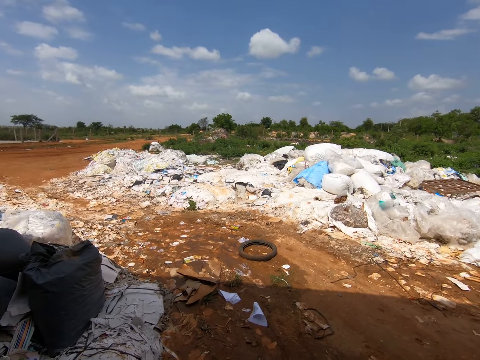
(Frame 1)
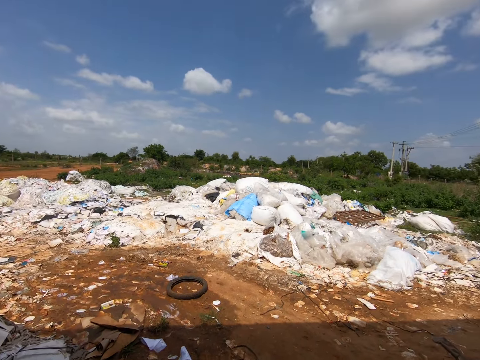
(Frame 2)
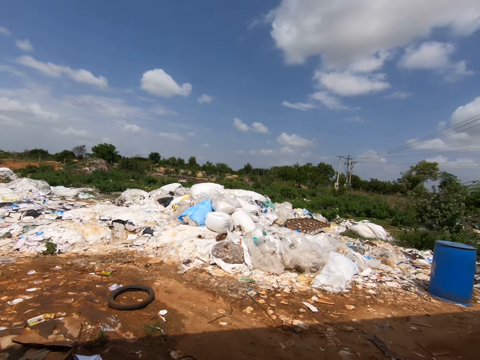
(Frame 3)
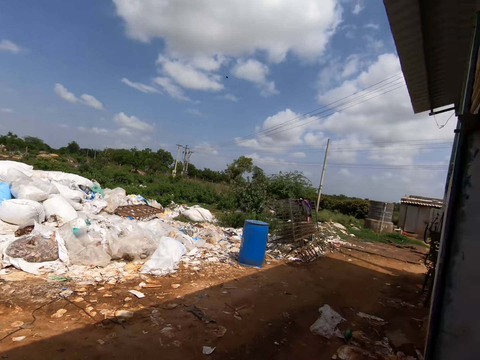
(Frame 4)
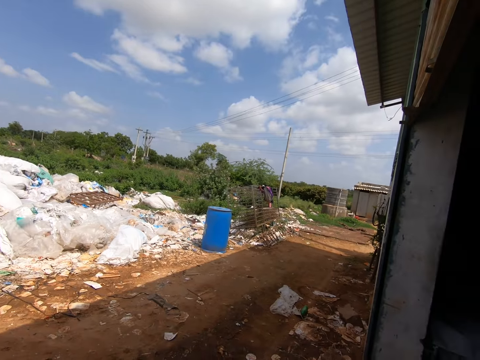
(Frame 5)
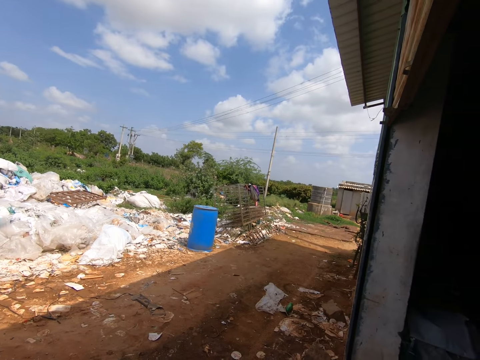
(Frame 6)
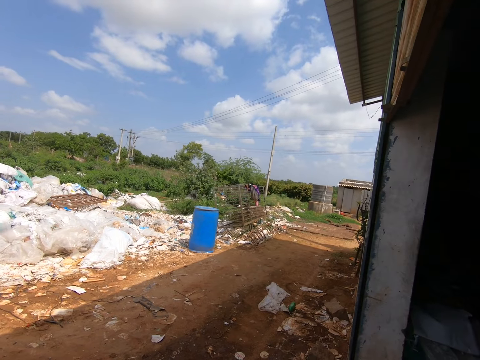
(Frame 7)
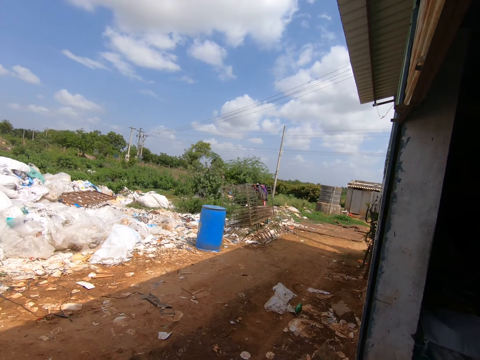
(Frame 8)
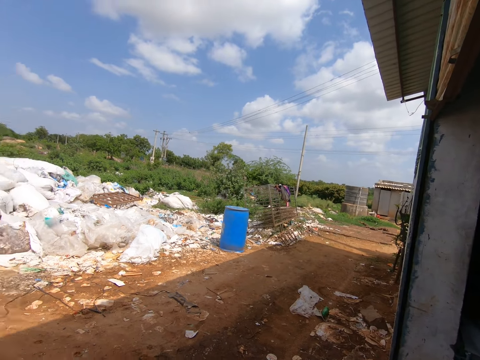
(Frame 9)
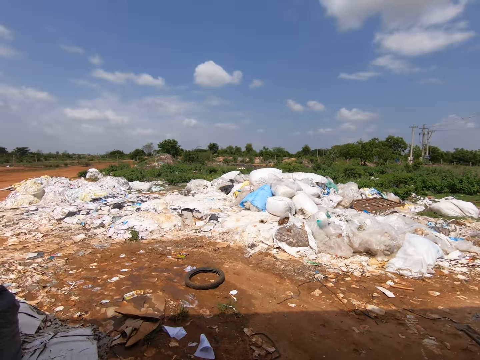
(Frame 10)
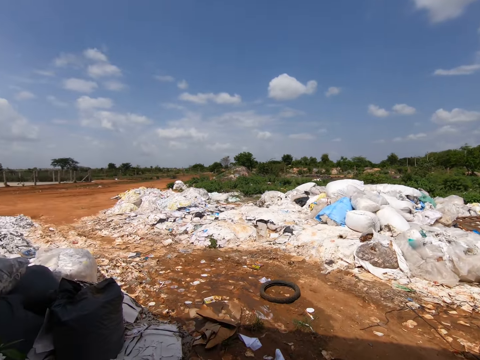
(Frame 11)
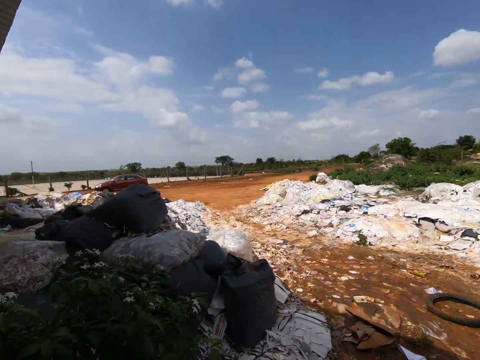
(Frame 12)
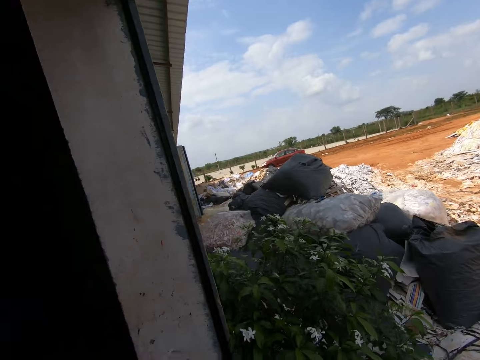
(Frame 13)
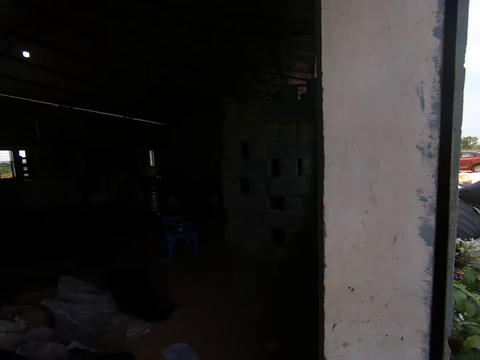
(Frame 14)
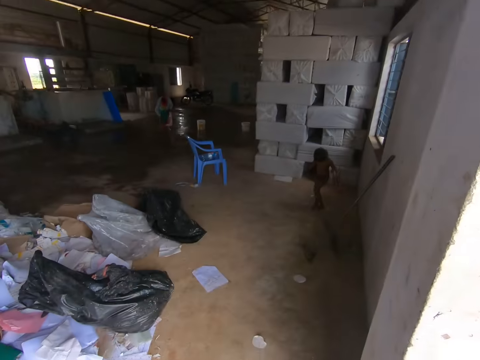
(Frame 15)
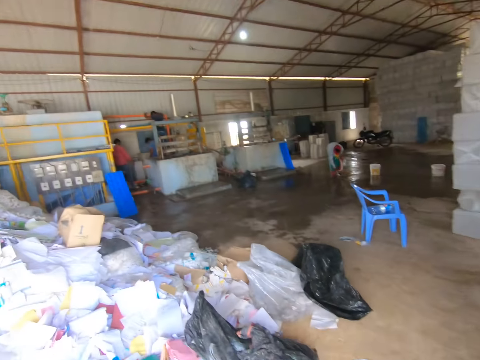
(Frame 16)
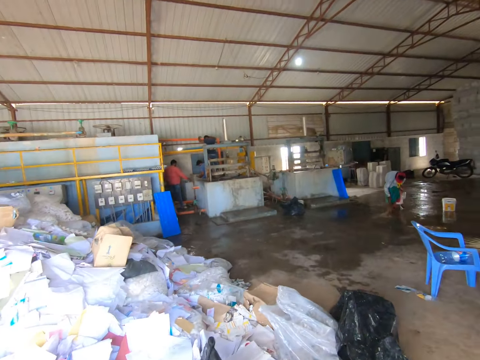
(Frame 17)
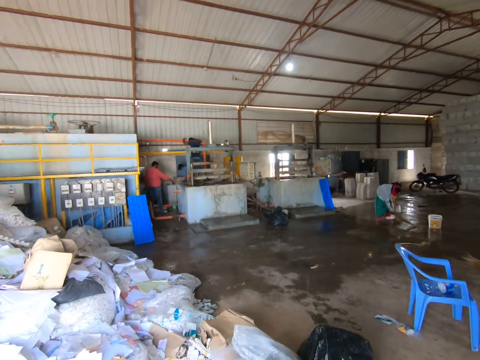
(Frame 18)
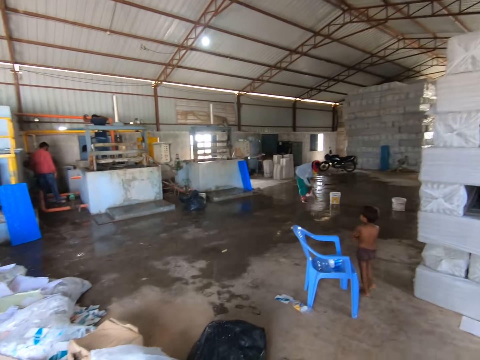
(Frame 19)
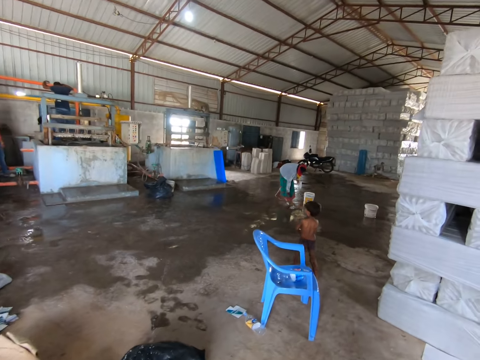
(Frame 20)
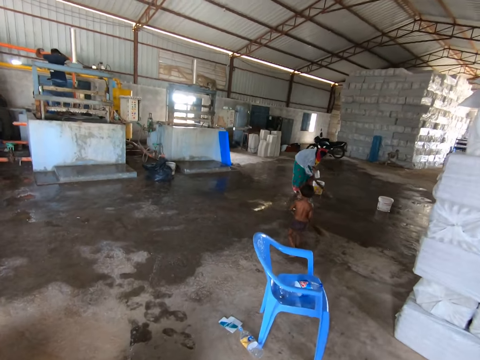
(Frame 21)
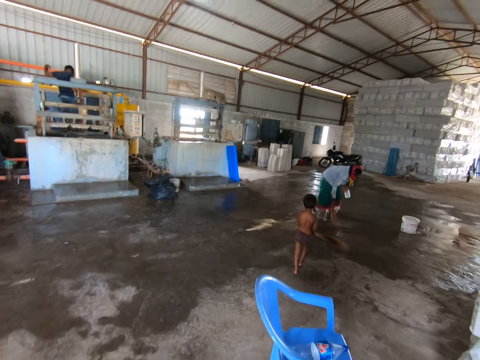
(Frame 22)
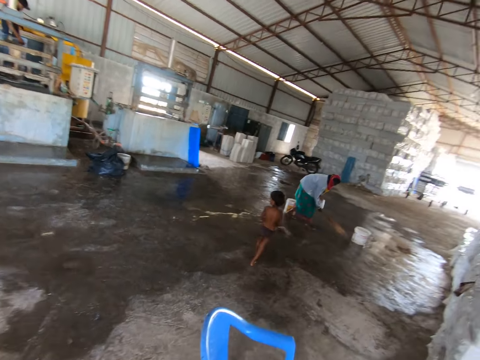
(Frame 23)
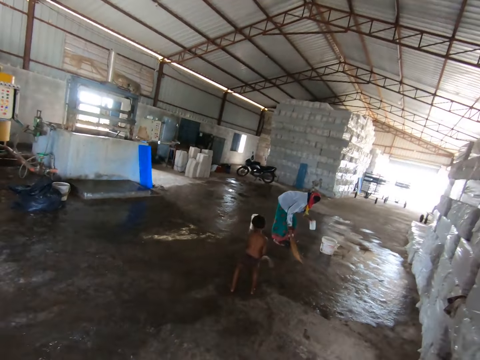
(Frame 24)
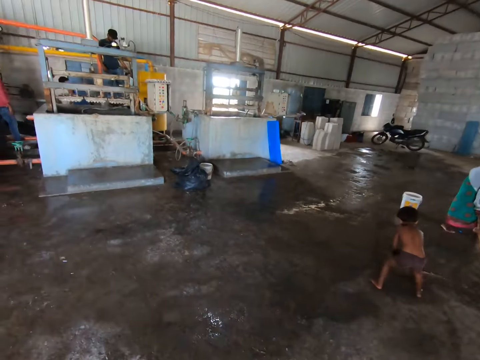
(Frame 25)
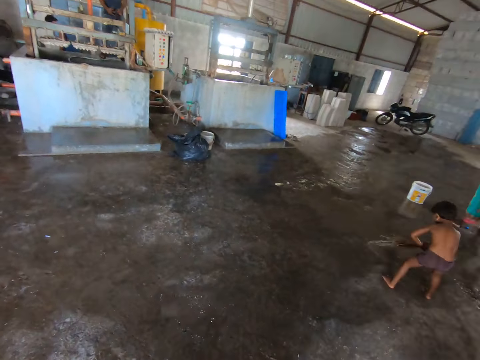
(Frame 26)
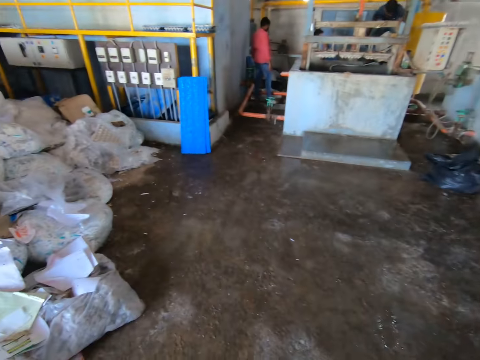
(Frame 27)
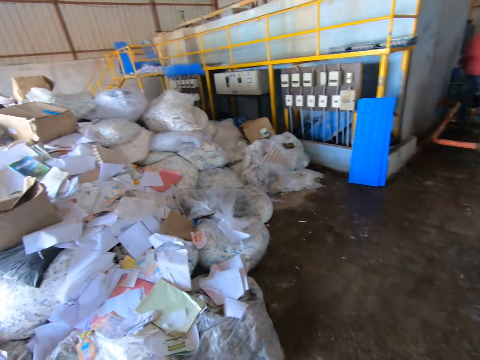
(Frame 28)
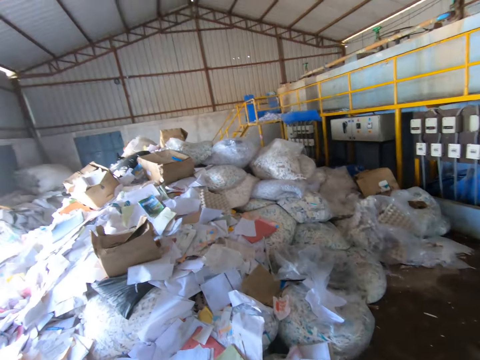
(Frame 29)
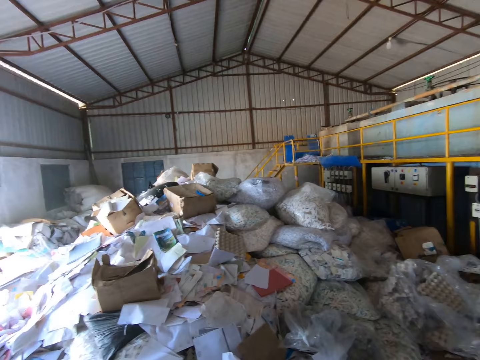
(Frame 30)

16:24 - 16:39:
The camera wearer looks around the factory. They walk on the floor in the room.

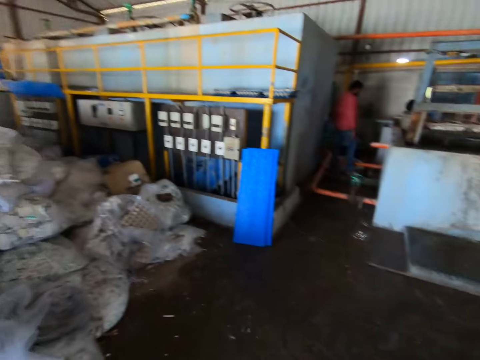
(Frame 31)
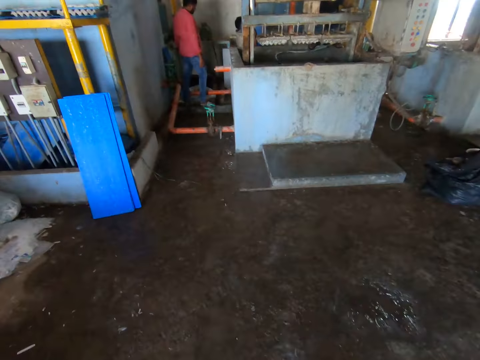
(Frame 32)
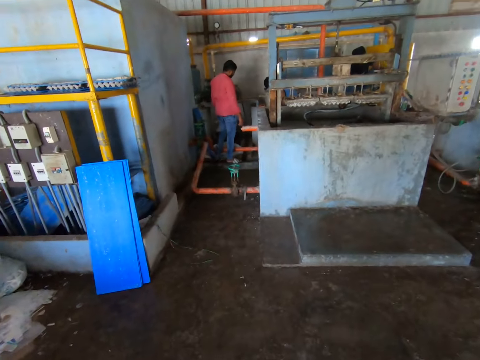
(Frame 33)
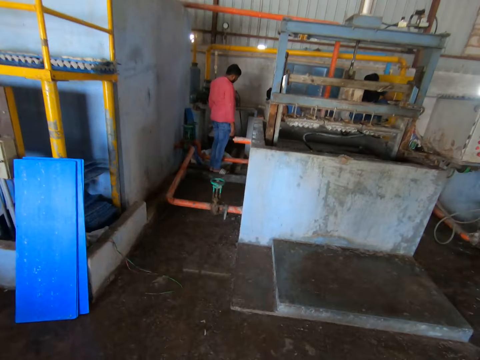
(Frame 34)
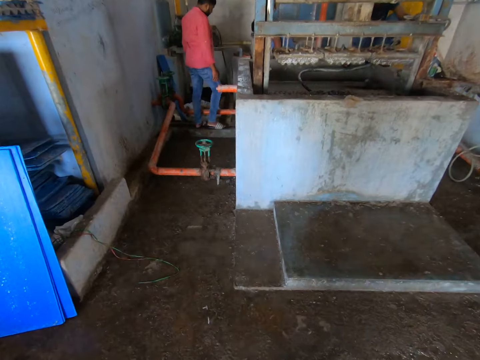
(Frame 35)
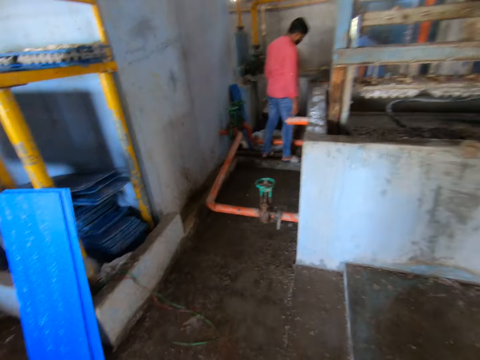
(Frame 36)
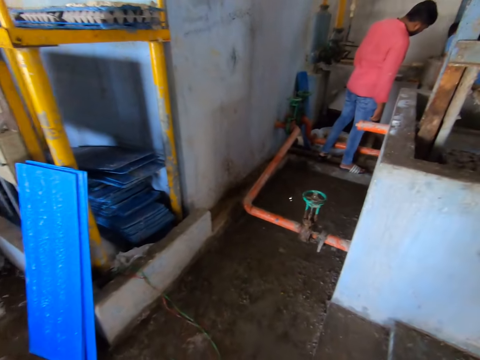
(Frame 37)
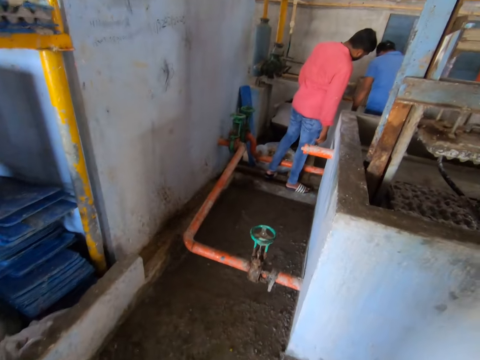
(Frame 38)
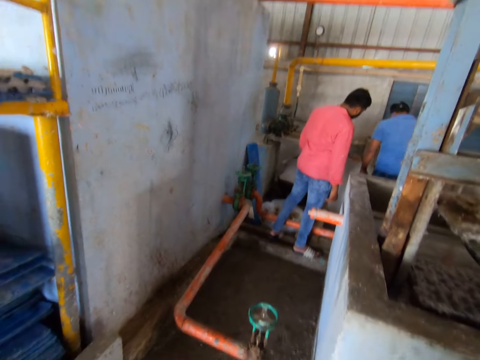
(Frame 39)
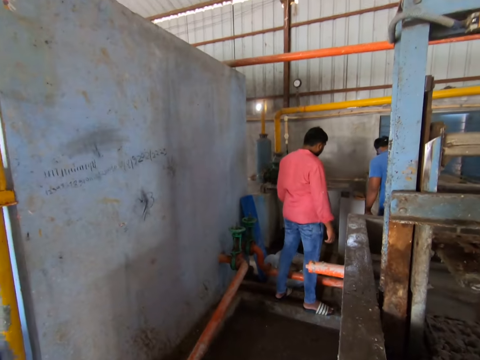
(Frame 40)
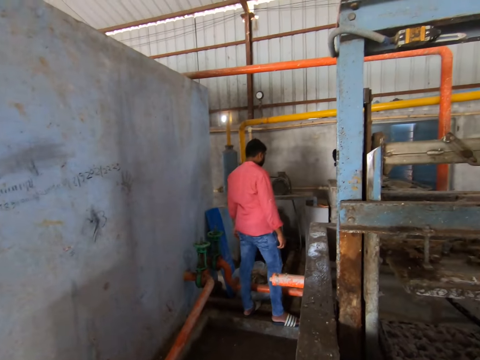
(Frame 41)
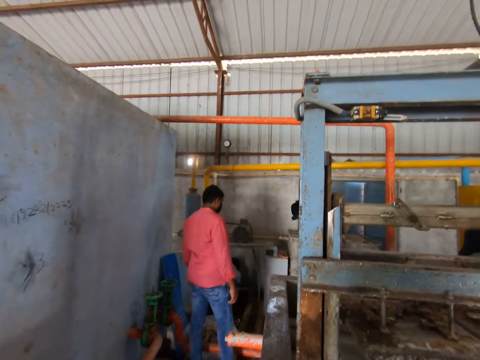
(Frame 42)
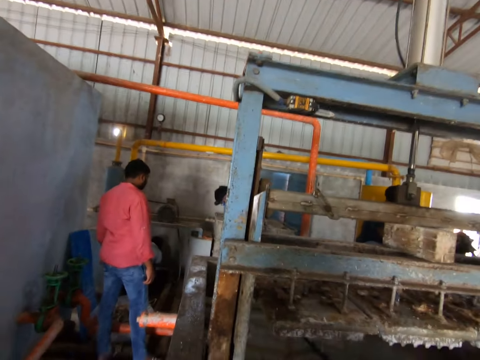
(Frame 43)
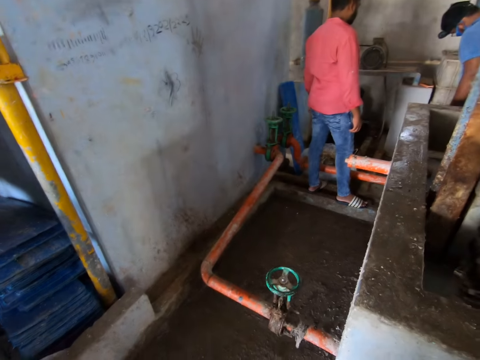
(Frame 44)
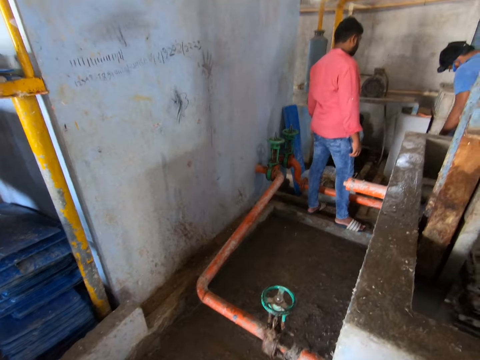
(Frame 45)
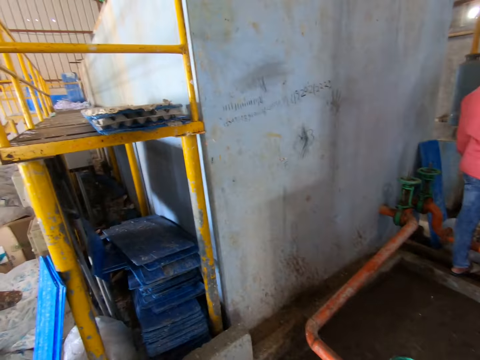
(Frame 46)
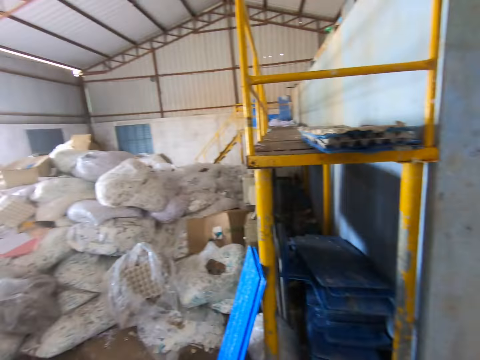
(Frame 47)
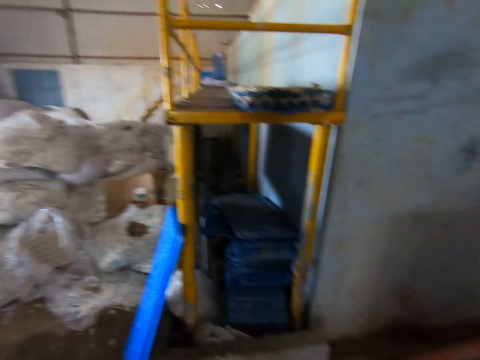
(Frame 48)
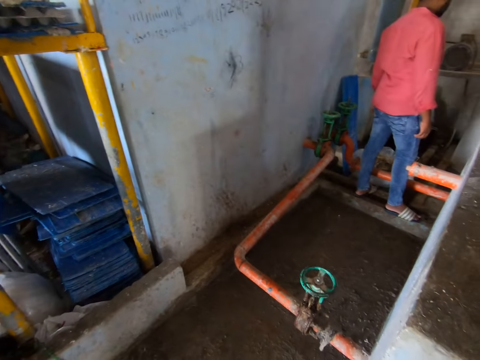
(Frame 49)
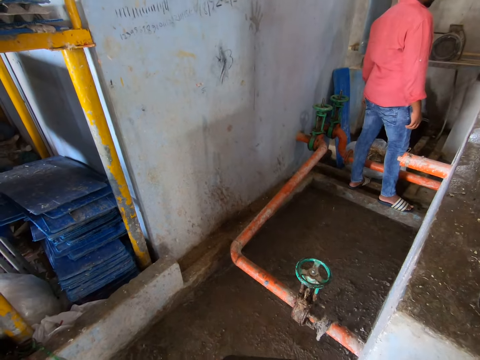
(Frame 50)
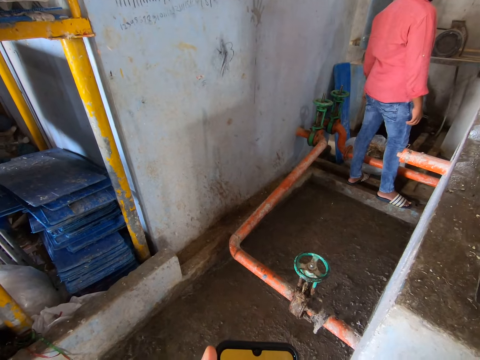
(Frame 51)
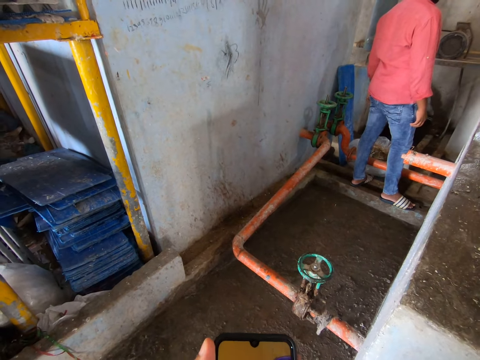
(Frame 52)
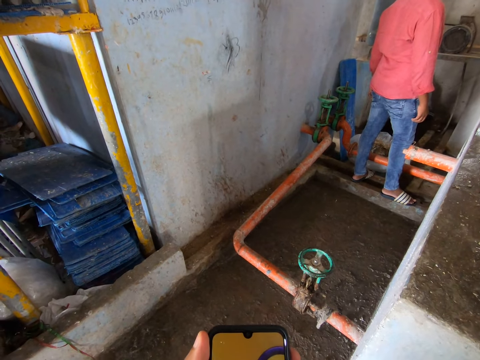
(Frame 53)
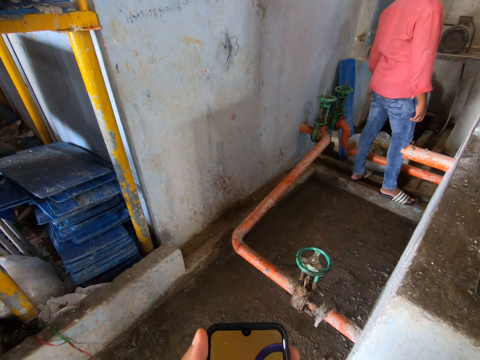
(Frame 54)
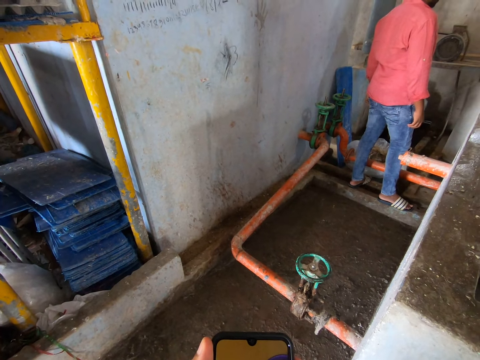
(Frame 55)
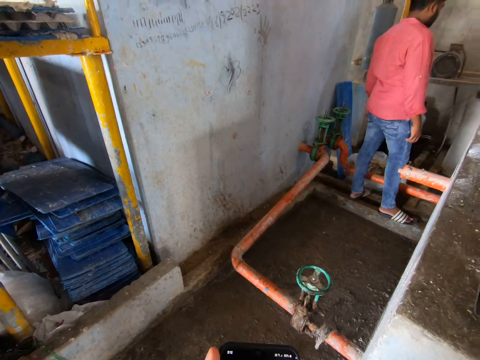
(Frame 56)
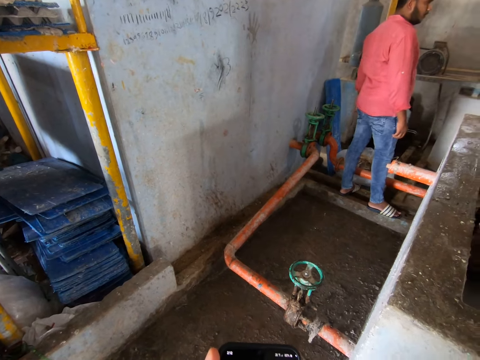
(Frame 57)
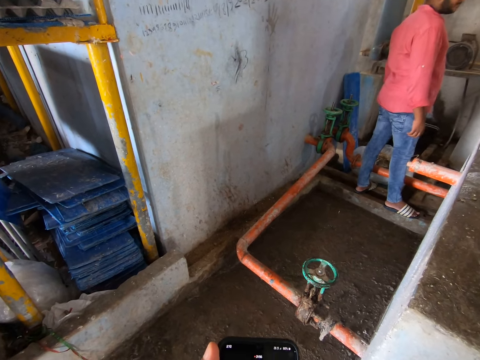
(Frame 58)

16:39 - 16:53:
The camera wearer looks around the room. They use a phone.
